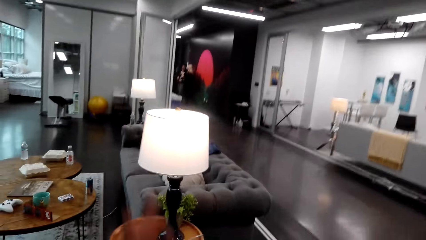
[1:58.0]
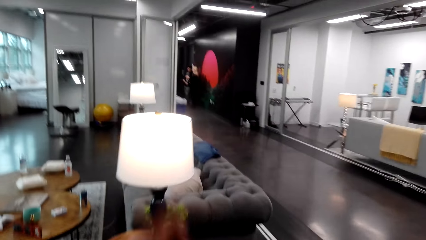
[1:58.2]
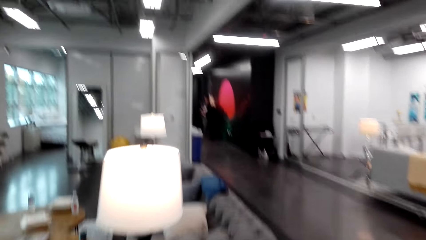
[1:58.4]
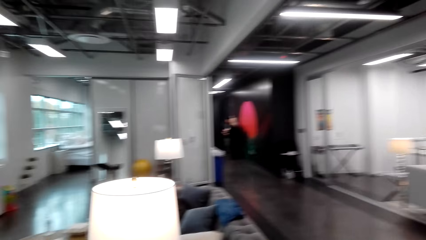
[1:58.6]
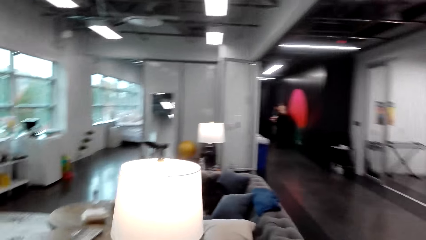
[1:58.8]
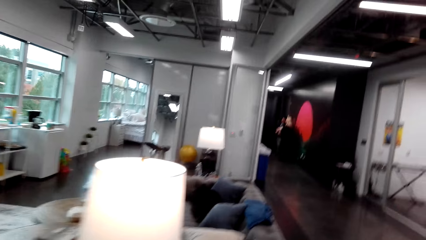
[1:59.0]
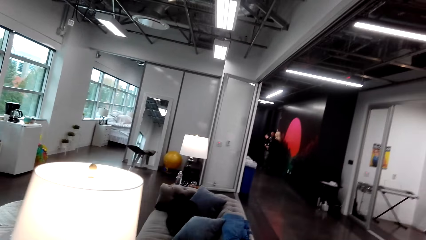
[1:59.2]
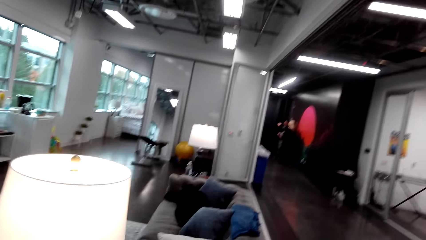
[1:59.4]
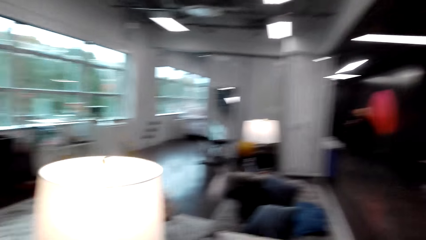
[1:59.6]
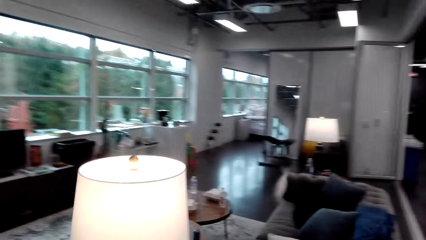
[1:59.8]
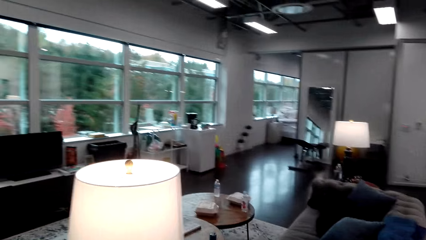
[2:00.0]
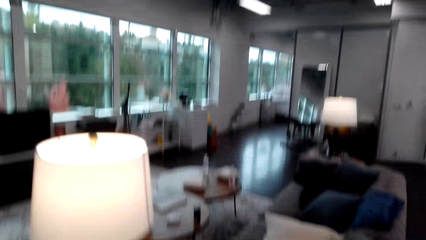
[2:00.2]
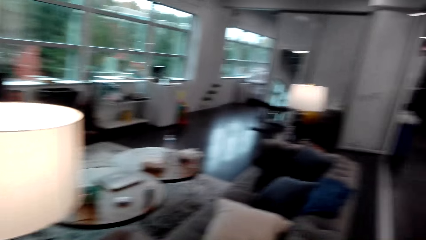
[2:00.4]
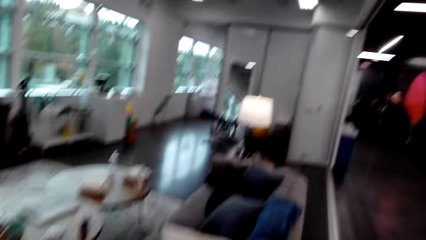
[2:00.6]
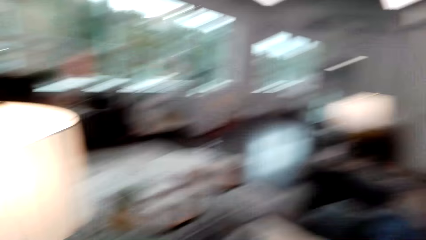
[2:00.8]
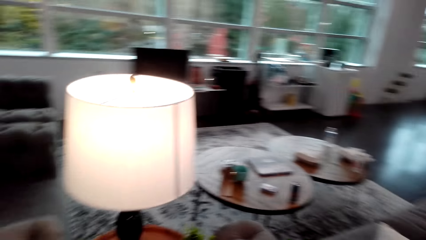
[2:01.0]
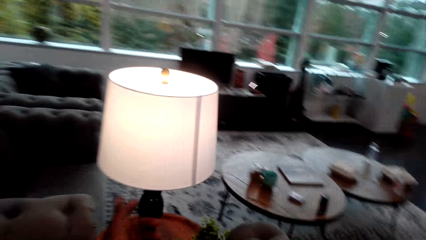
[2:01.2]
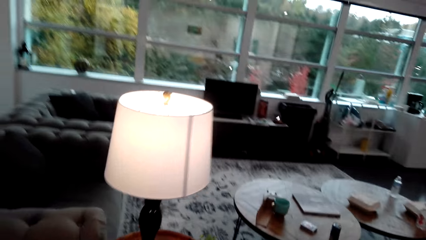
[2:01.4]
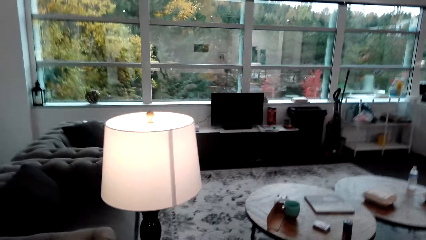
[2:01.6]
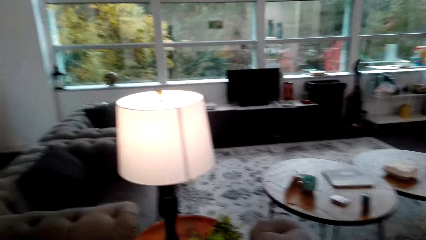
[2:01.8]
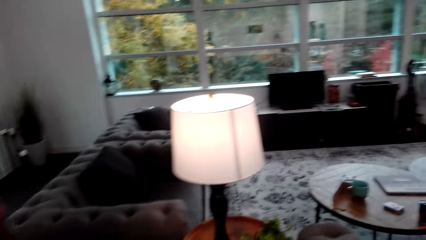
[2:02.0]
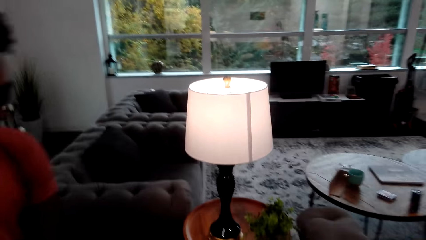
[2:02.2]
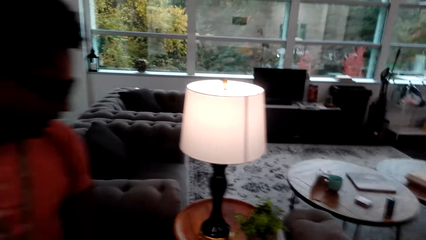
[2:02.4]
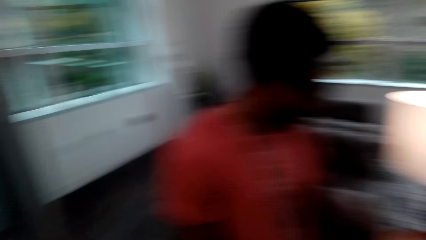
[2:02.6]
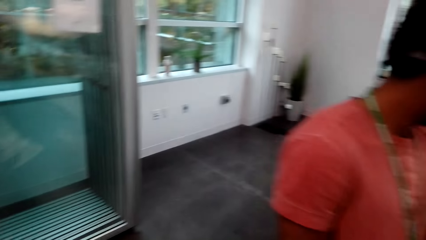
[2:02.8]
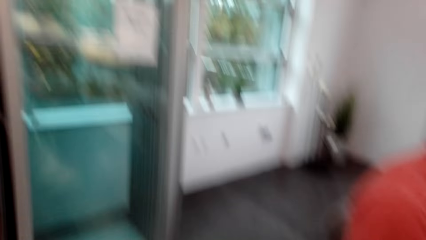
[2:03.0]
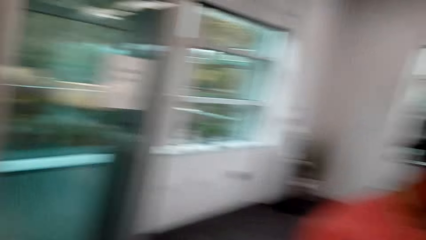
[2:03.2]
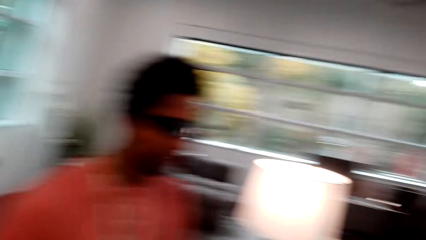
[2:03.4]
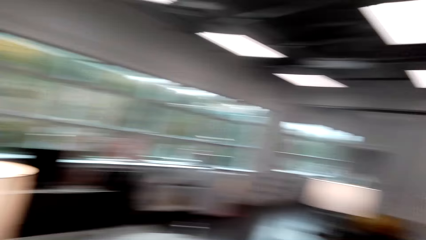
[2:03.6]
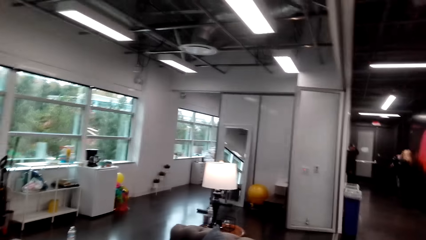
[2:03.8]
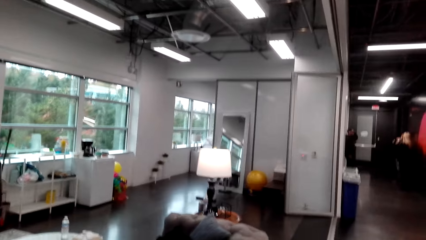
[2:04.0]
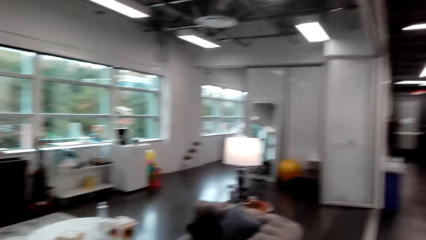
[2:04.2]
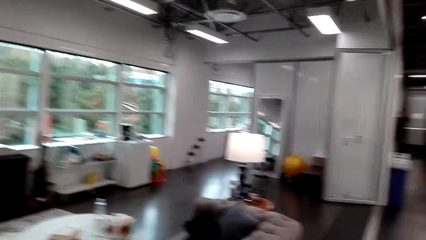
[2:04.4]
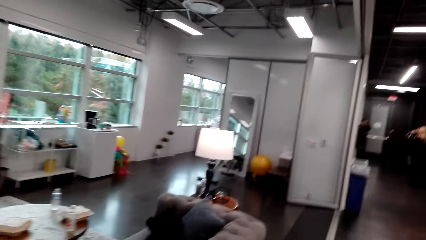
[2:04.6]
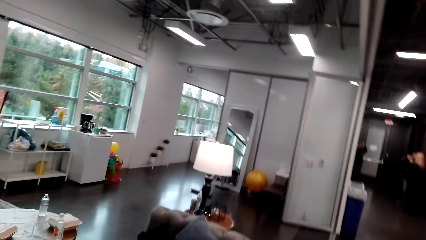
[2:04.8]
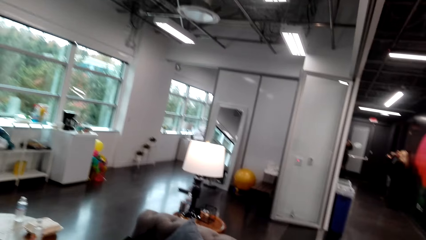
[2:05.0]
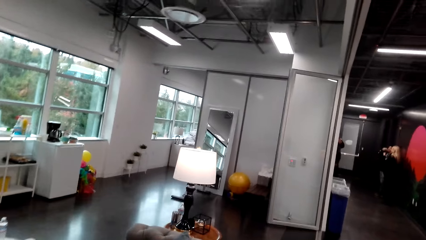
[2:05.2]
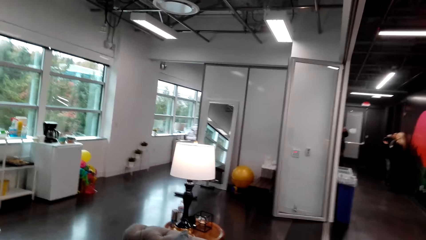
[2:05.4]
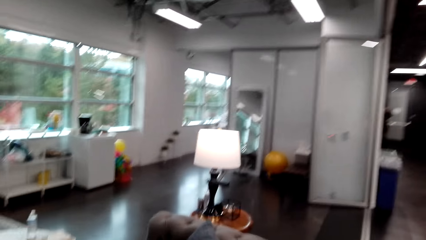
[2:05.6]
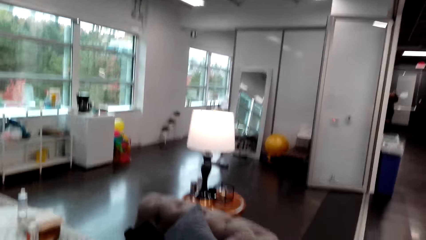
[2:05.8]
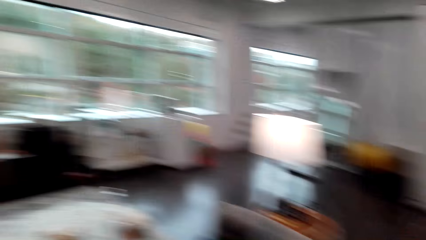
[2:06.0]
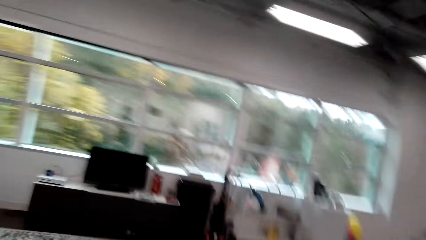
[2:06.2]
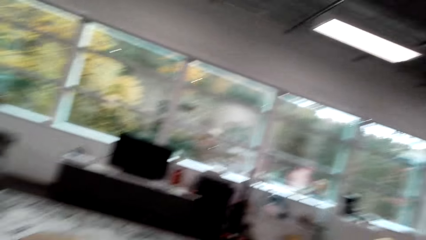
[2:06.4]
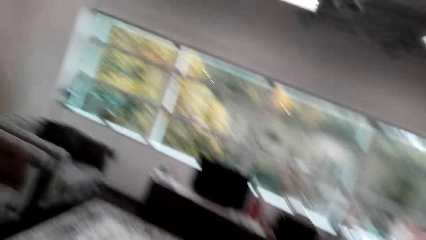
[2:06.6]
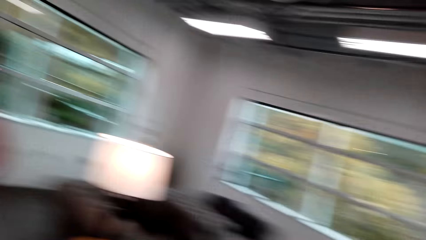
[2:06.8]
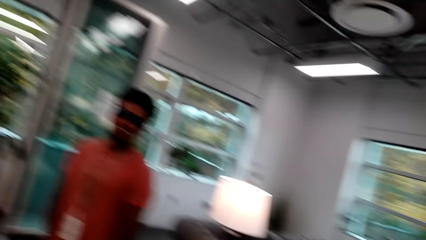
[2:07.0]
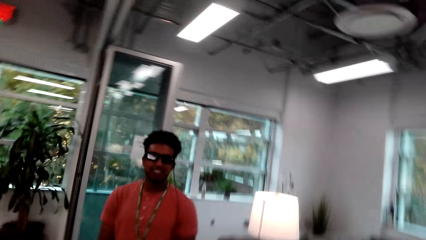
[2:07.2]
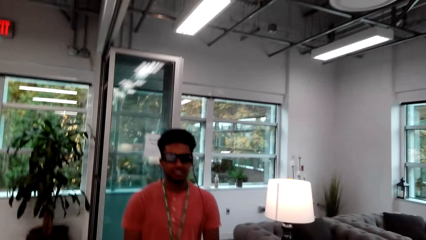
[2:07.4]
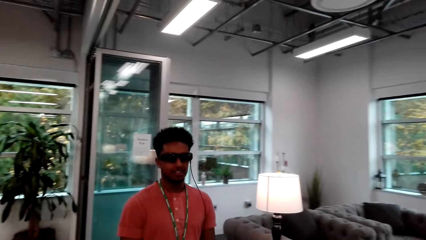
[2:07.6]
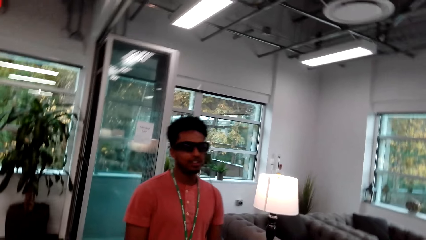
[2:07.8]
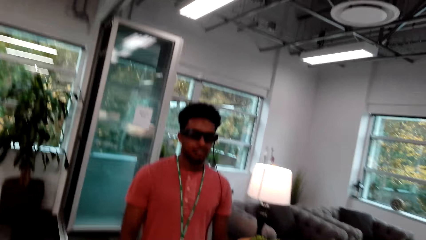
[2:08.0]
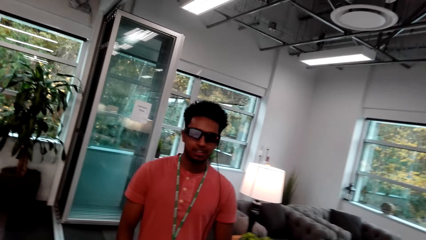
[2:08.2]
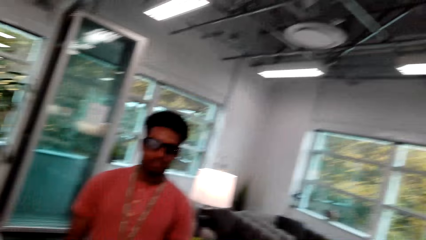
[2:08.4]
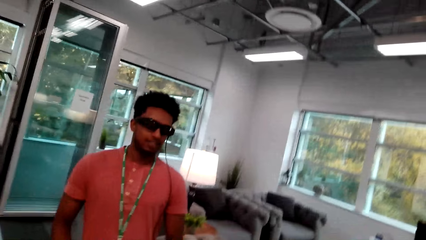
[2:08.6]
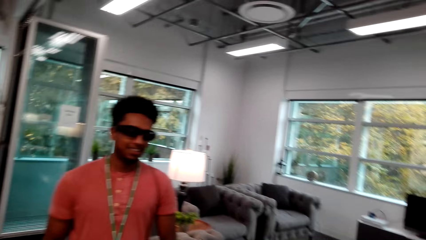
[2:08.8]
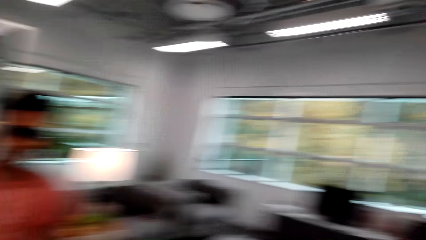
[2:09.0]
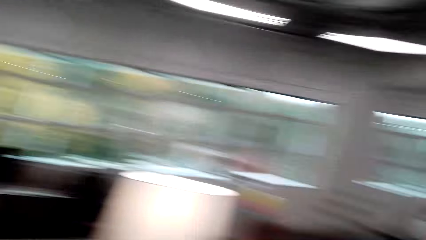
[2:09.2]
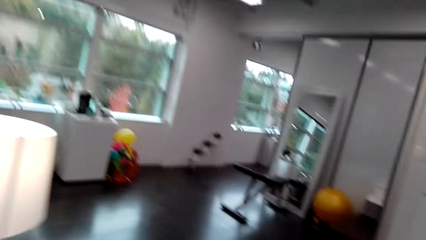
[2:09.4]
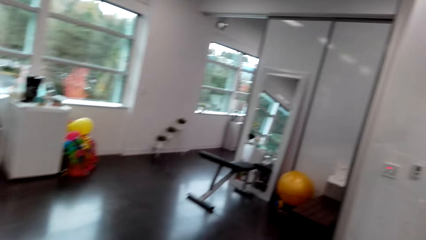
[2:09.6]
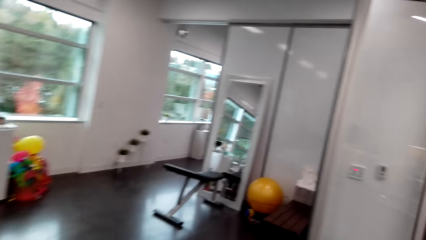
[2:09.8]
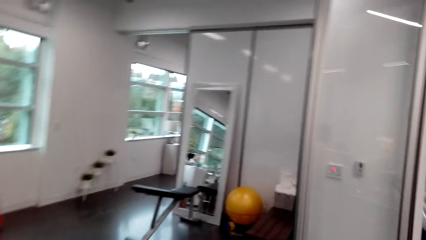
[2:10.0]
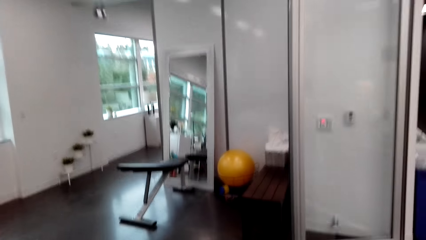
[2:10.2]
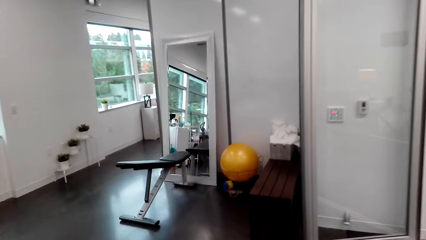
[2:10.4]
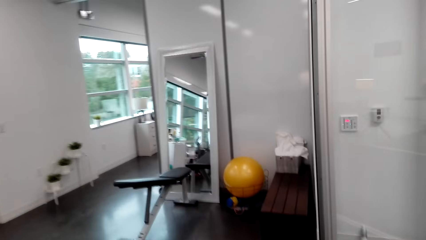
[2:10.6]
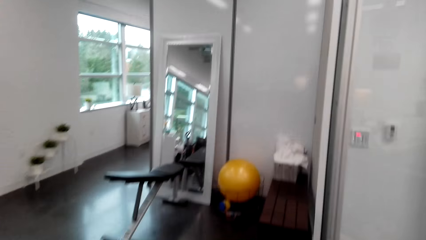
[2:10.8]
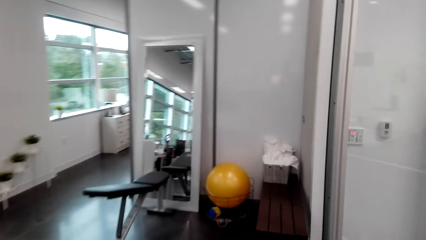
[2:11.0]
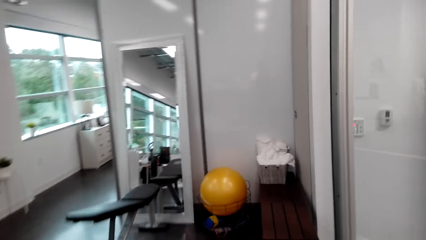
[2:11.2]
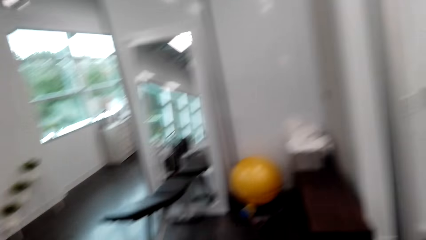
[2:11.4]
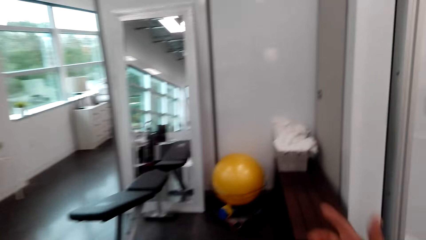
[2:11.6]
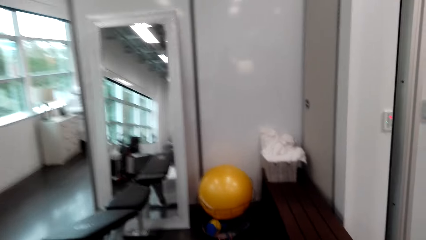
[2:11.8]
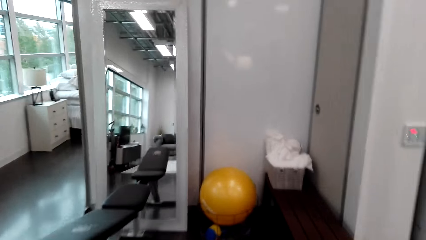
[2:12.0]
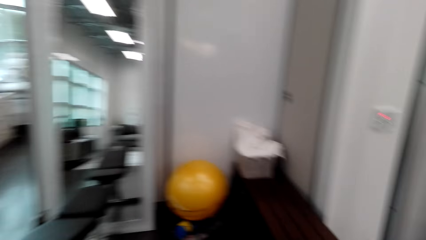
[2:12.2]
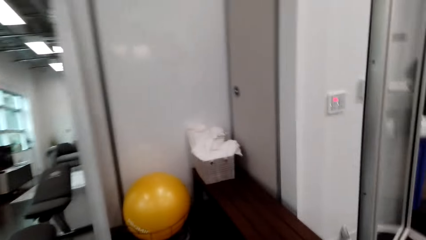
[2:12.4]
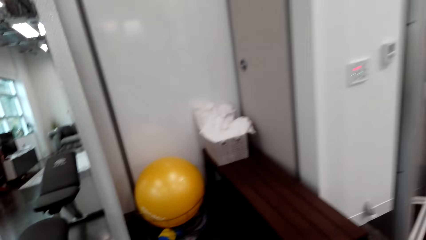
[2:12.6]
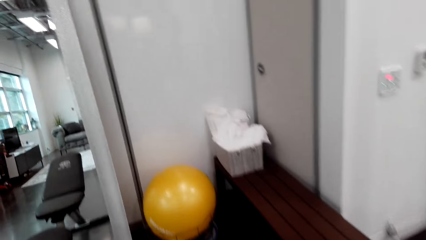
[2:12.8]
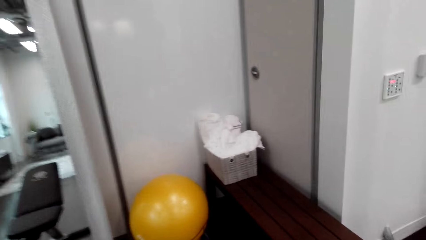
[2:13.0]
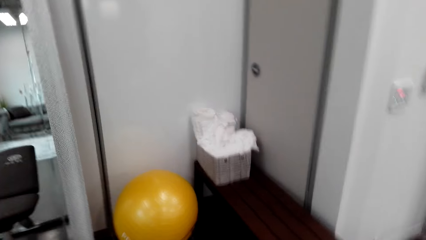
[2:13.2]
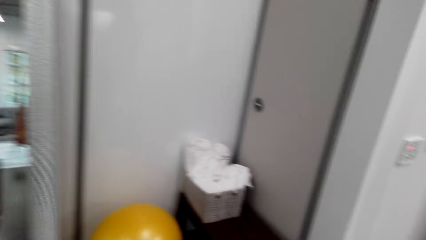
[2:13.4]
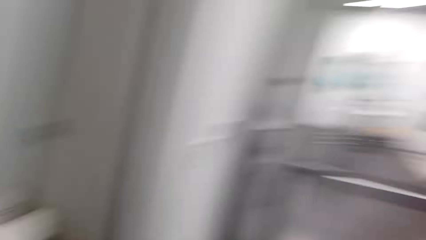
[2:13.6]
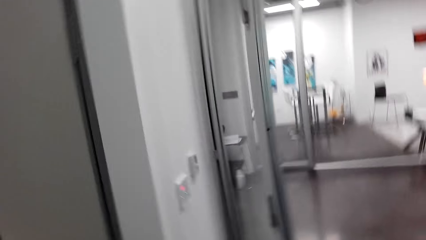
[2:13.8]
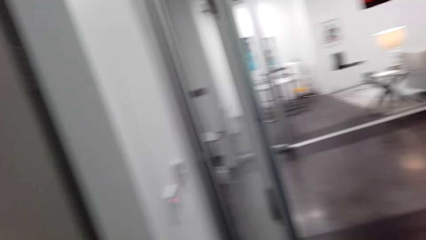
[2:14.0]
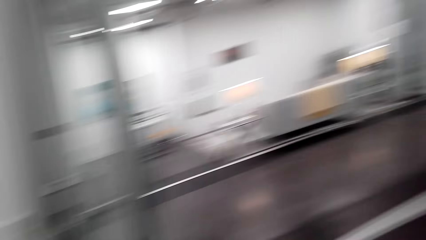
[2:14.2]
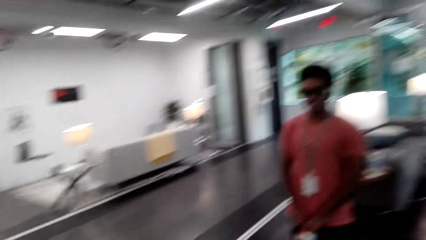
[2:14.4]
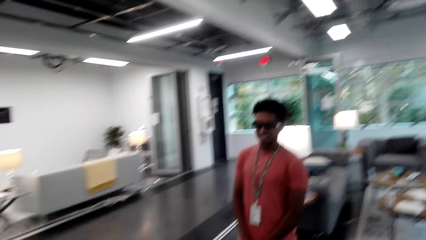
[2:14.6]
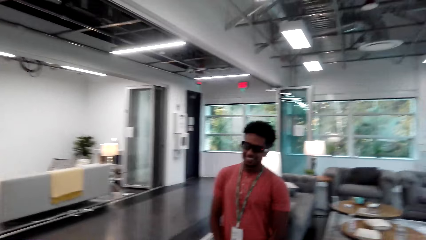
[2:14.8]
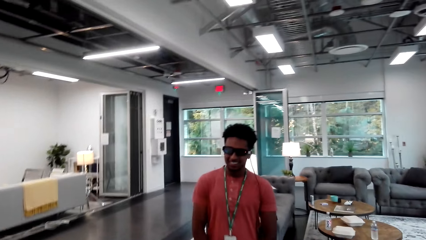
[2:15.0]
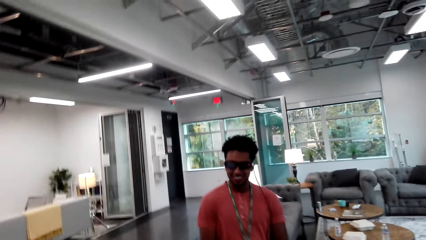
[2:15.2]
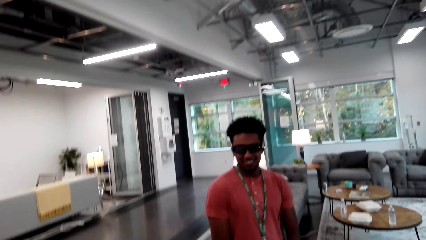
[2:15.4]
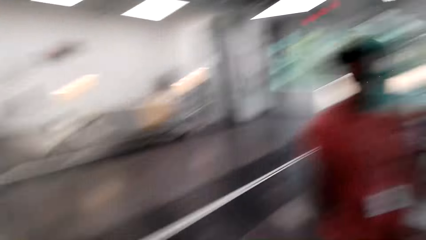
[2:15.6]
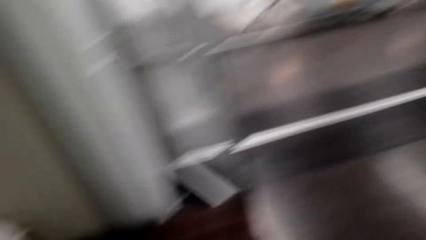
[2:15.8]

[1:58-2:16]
The camera wearer looks at a man. They turn around the living room. They walk towards the ball.
